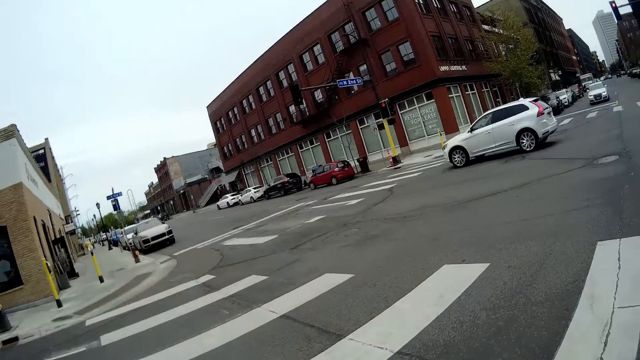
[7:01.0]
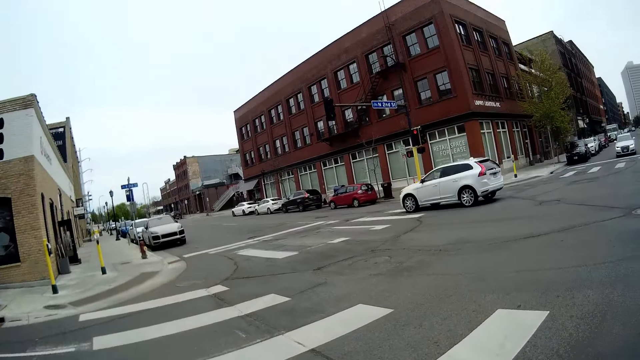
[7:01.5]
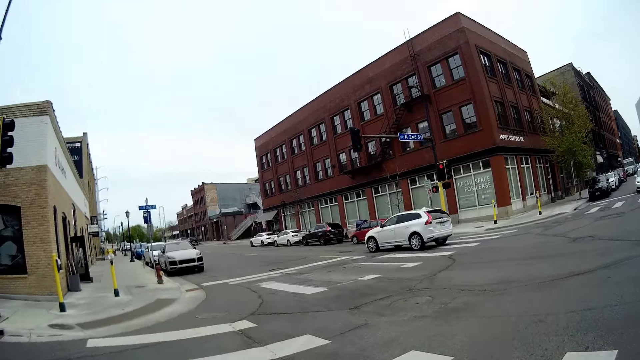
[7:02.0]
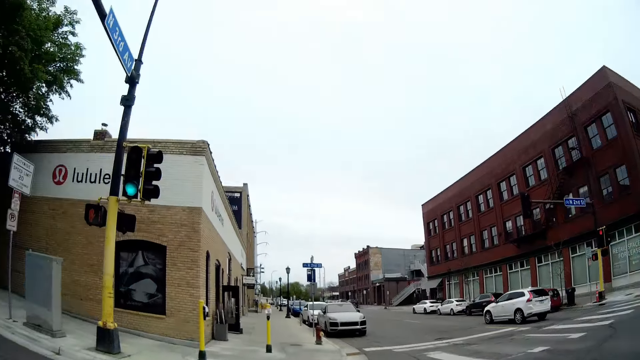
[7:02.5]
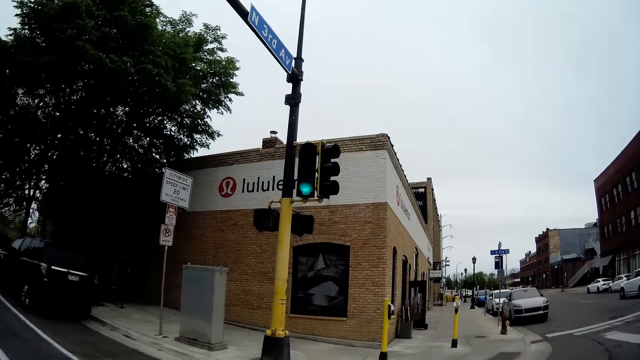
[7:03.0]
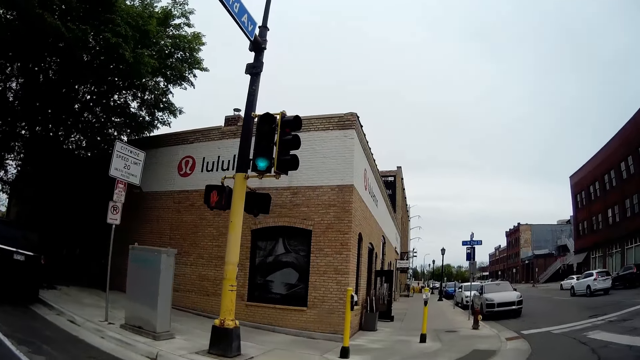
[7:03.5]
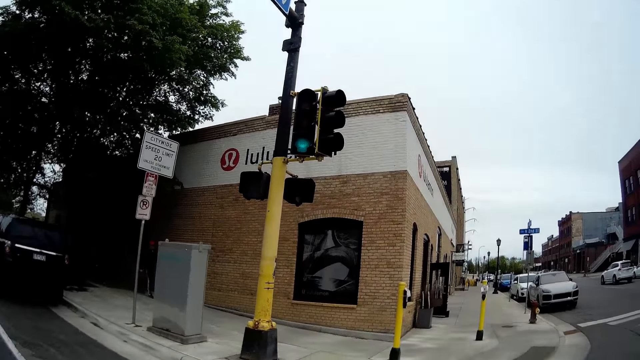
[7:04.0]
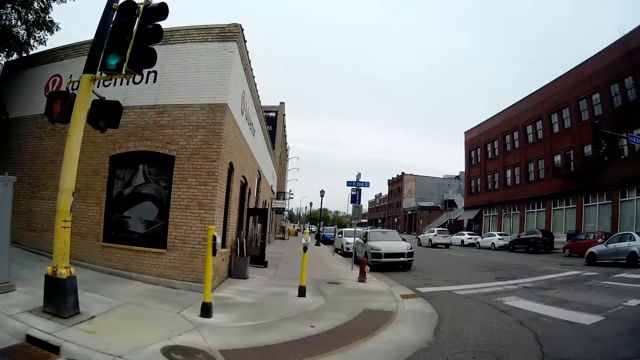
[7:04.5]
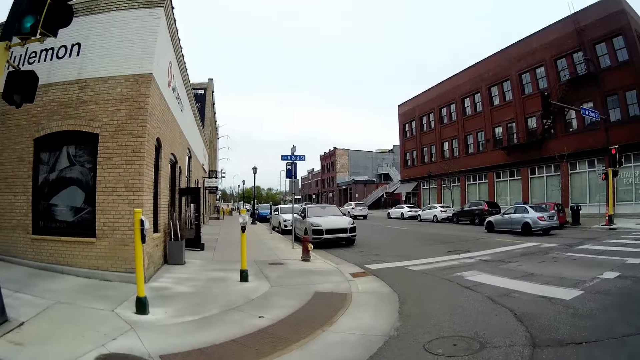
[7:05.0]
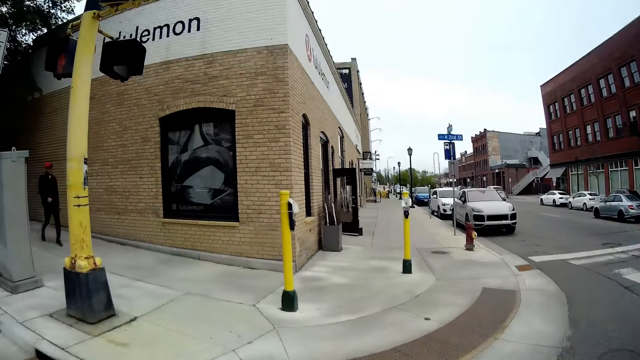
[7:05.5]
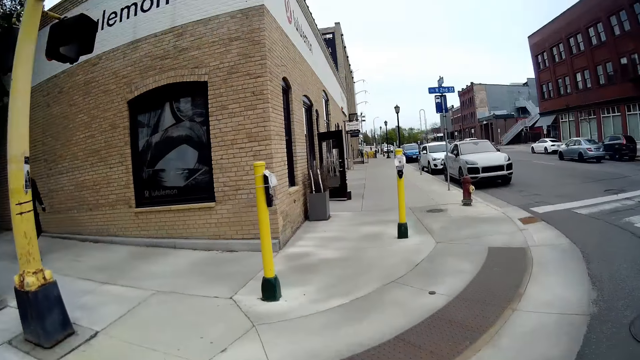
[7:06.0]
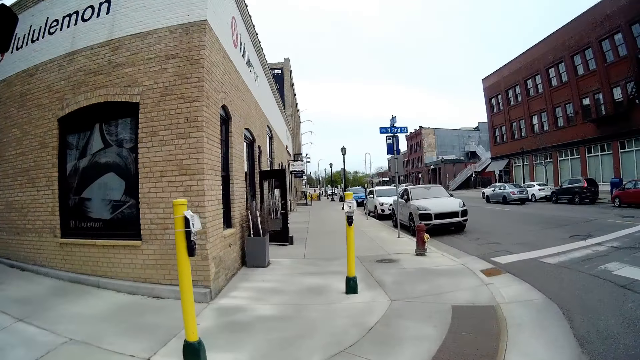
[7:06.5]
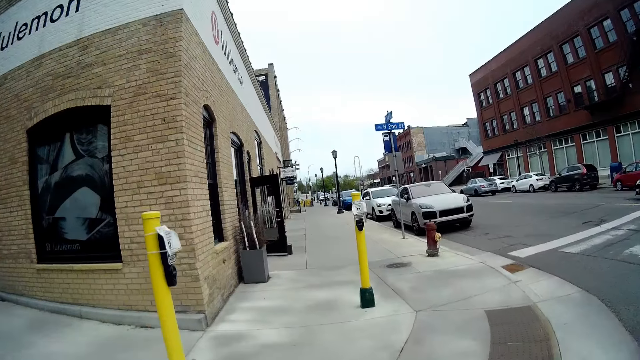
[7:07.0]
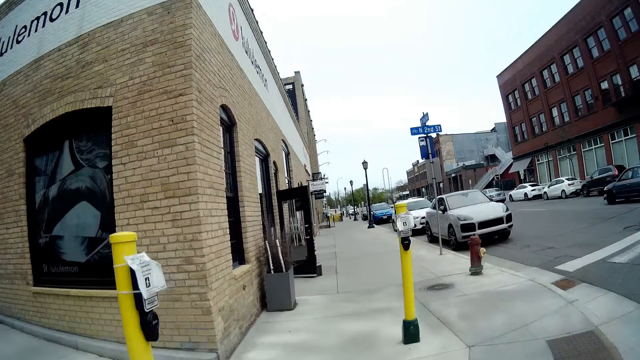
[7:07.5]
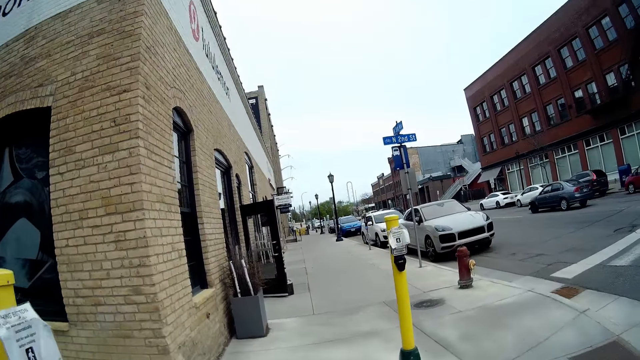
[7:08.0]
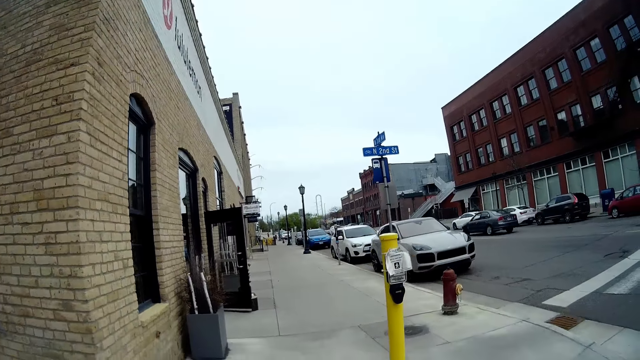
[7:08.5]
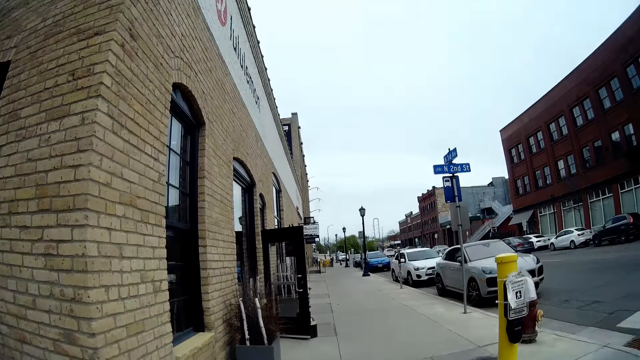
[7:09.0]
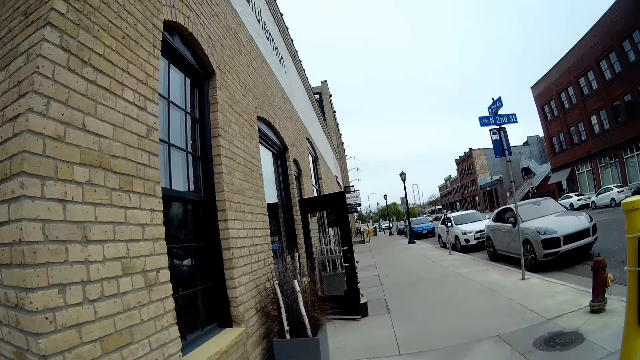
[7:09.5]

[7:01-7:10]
The camera wearer walks.

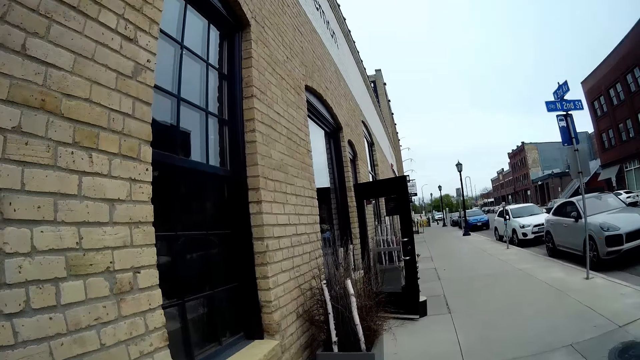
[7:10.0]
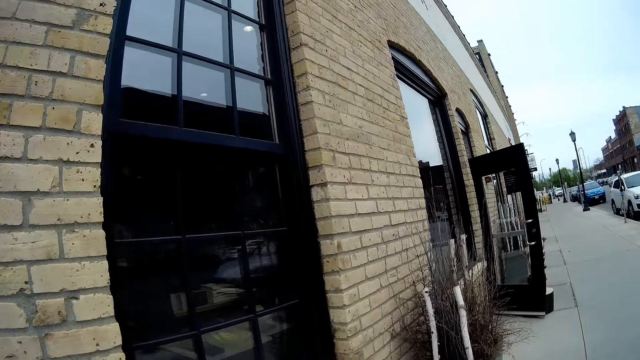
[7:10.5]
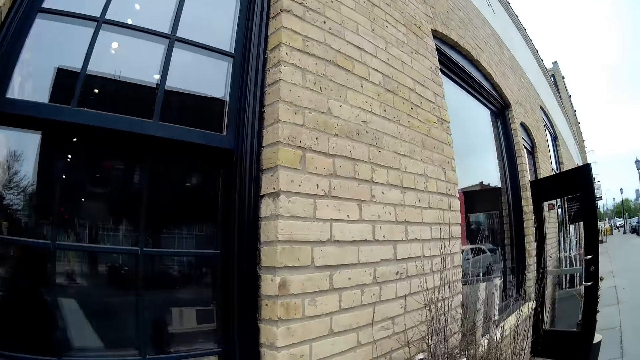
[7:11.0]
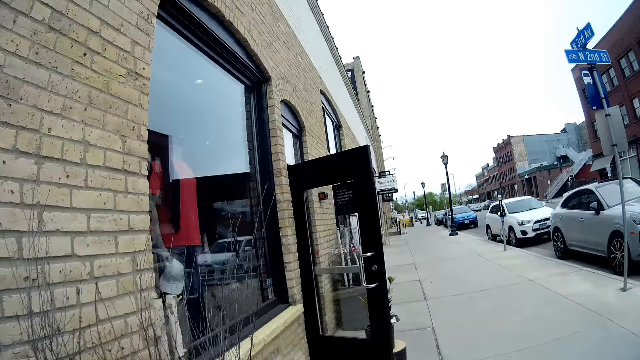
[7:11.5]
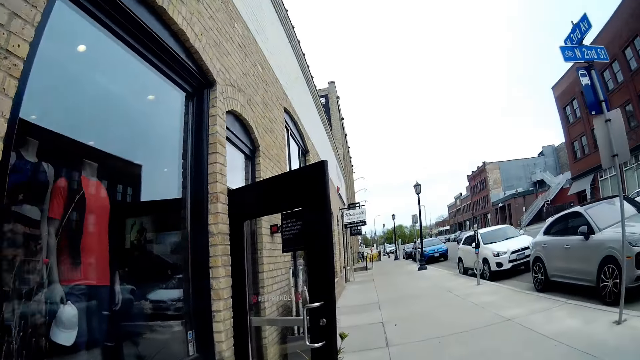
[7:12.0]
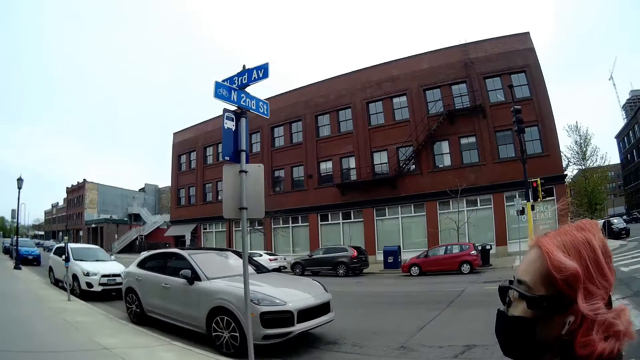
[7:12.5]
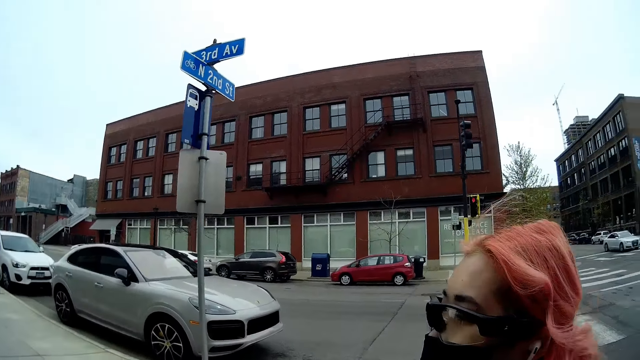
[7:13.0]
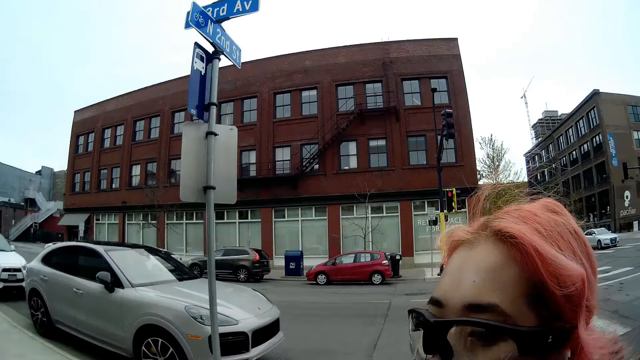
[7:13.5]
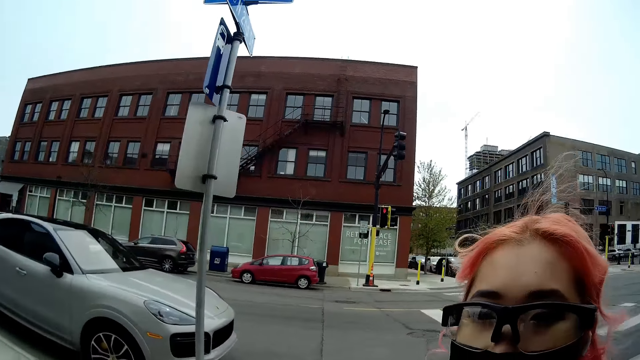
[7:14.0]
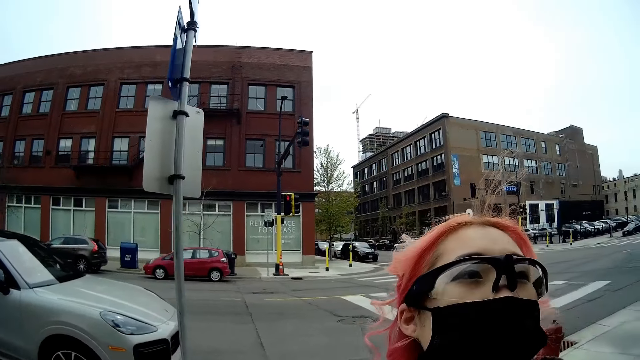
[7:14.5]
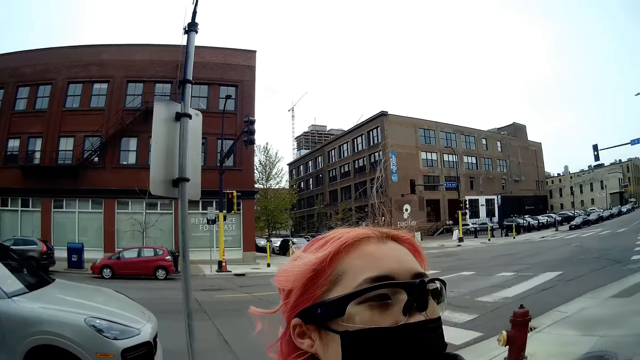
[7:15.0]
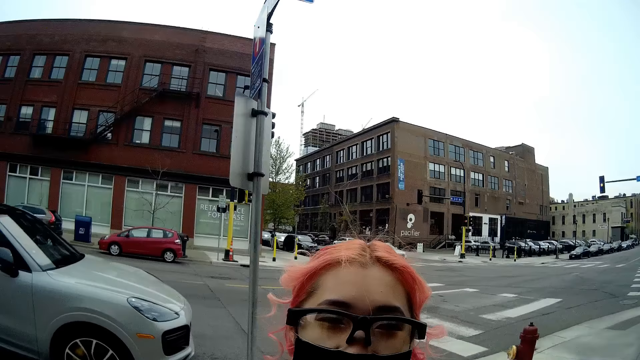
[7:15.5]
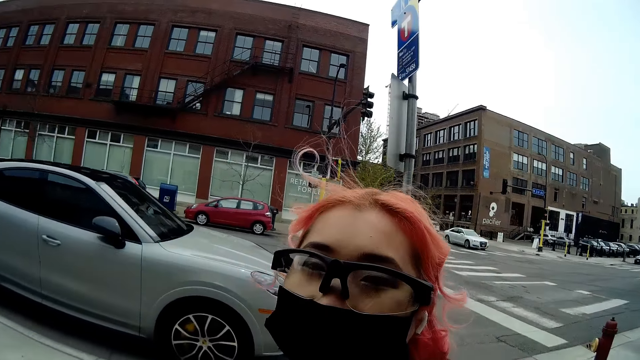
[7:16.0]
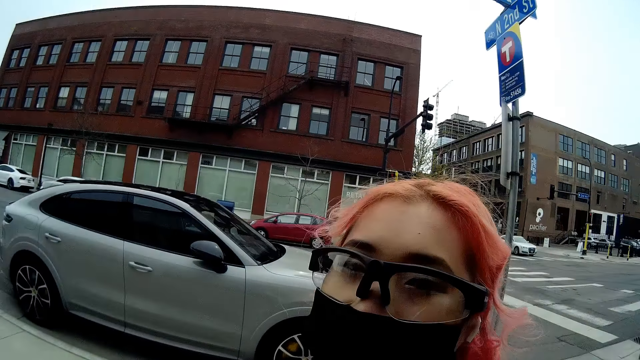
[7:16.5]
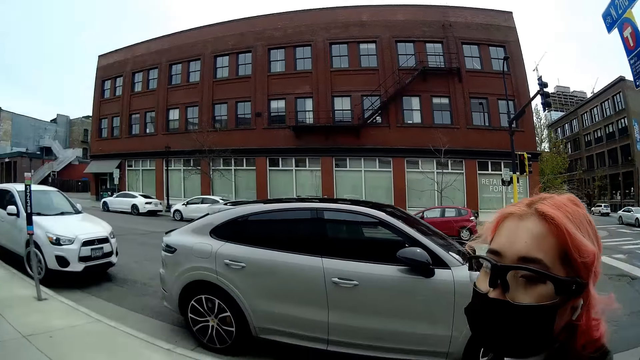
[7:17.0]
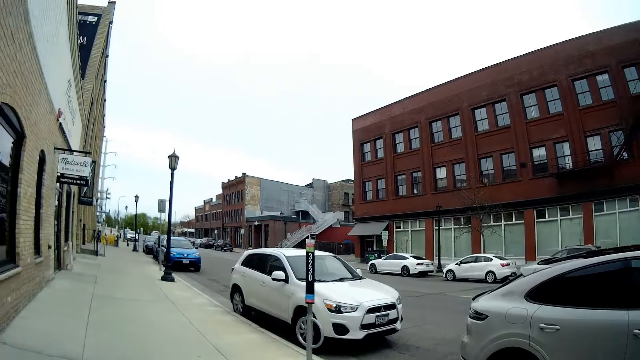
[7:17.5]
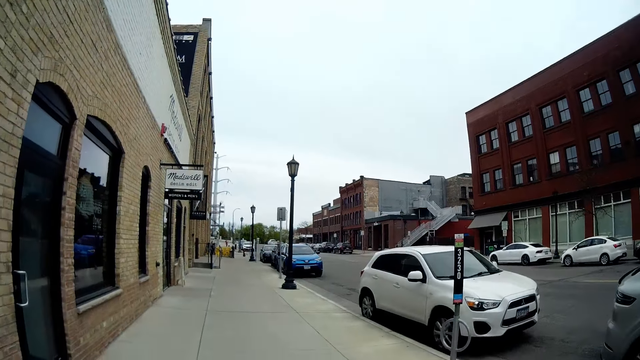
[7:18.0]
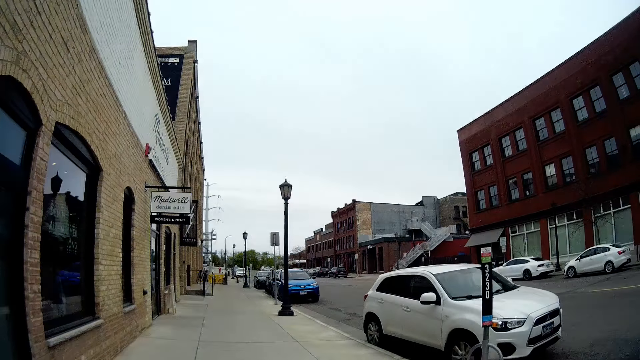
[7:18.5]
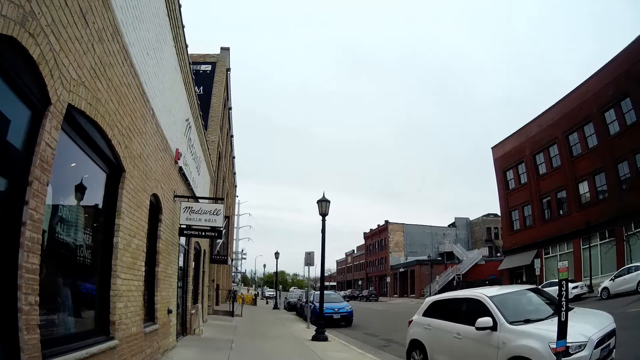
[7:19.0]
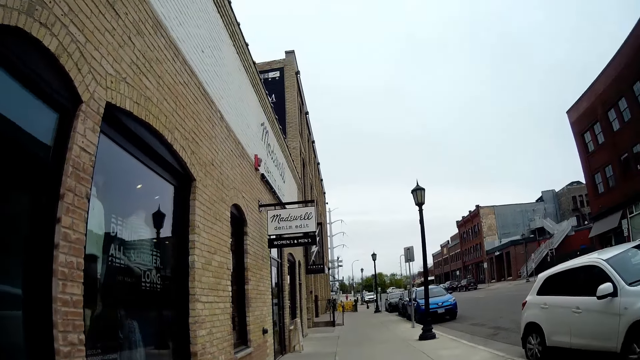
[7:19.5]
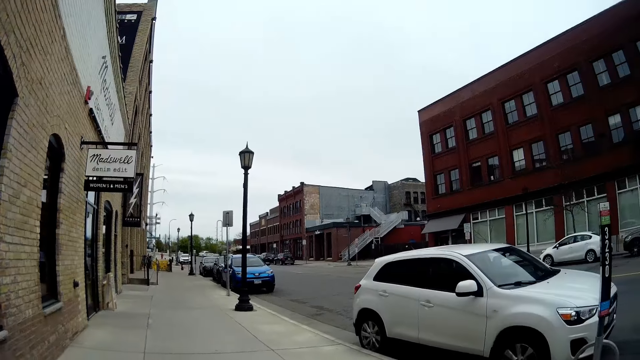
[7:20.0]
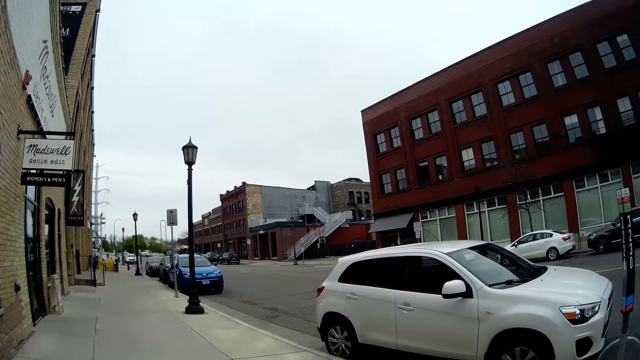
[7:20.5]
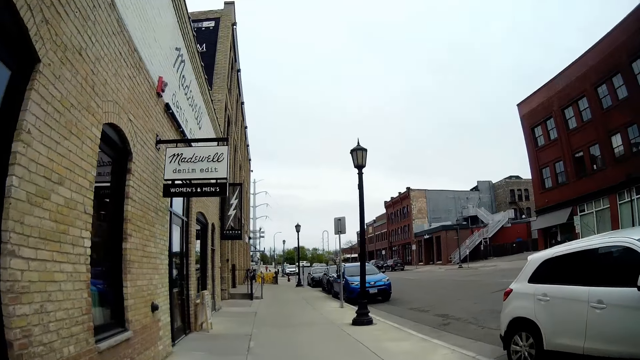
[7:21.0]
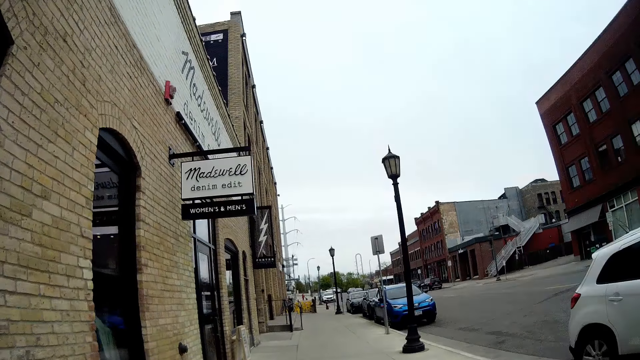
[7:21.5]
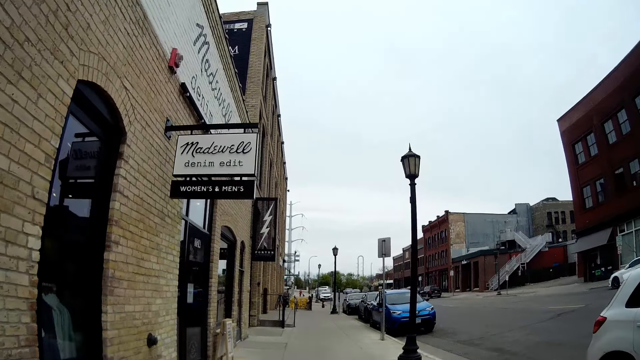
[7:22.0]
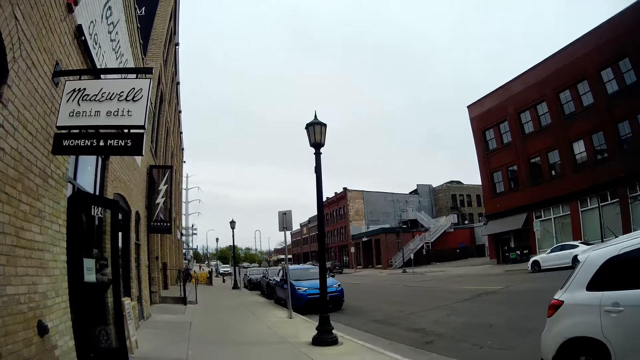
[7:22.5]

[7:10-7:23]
The camera wearer converses with the woman. The woman appears. The camera wearer walks.
